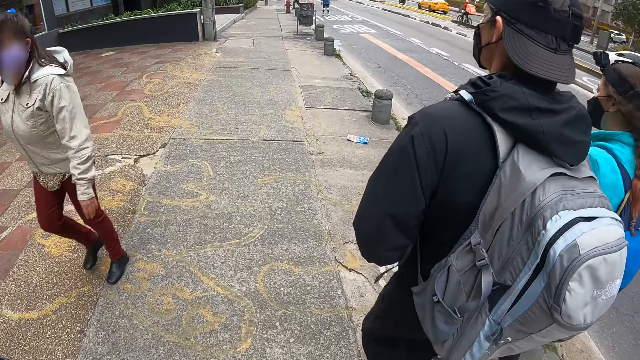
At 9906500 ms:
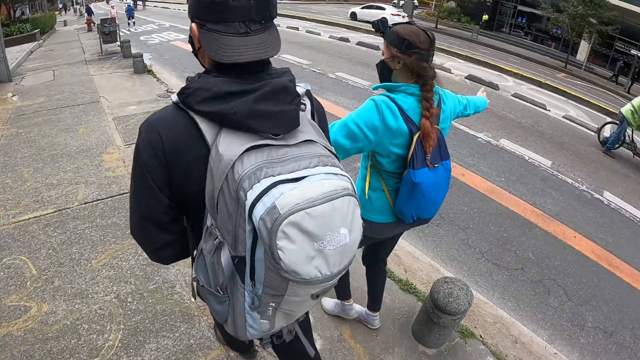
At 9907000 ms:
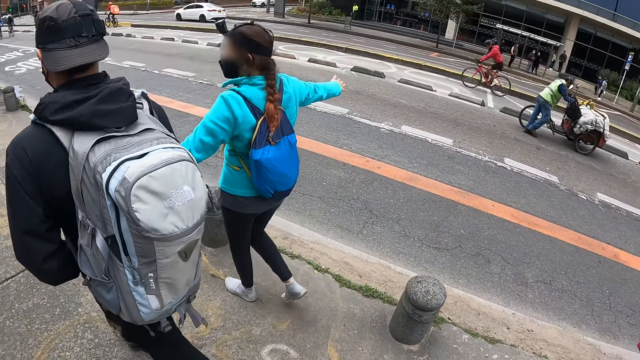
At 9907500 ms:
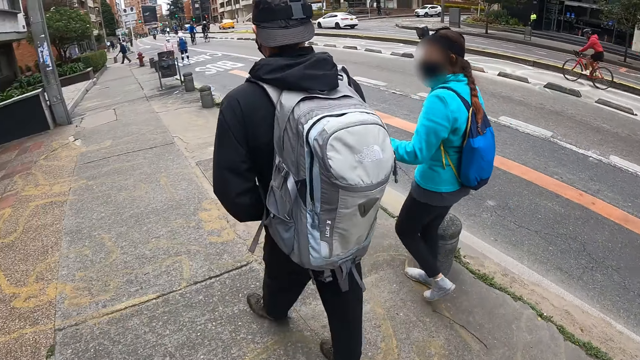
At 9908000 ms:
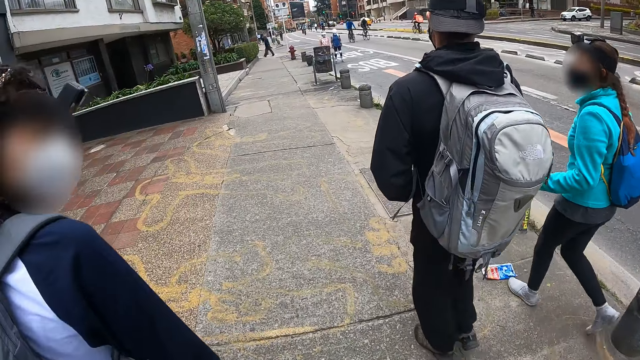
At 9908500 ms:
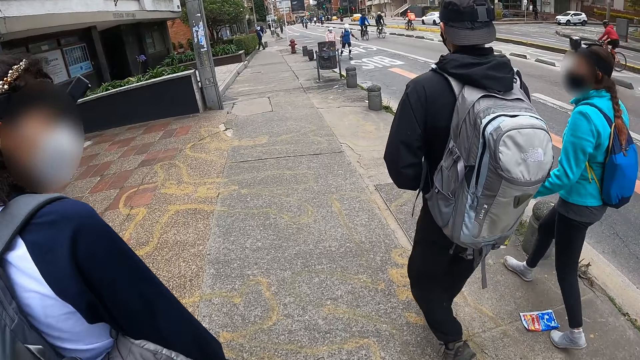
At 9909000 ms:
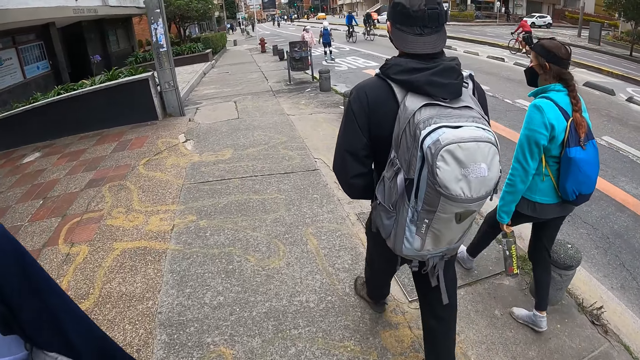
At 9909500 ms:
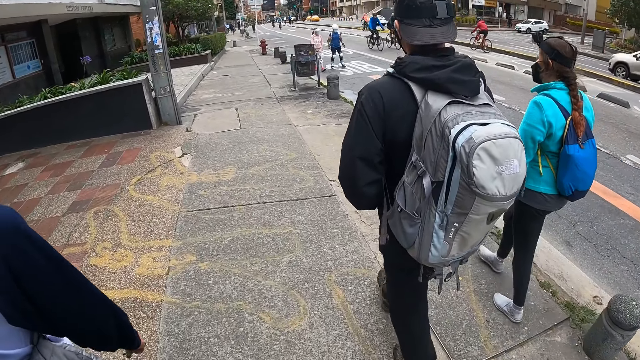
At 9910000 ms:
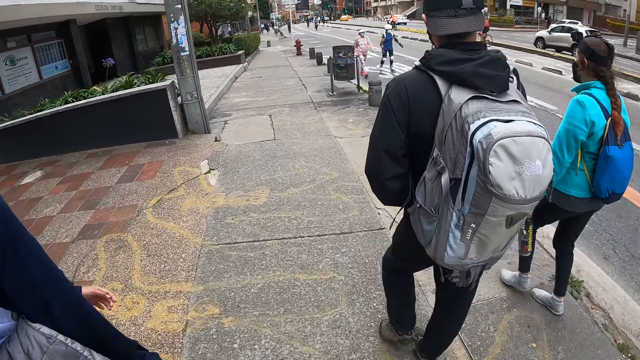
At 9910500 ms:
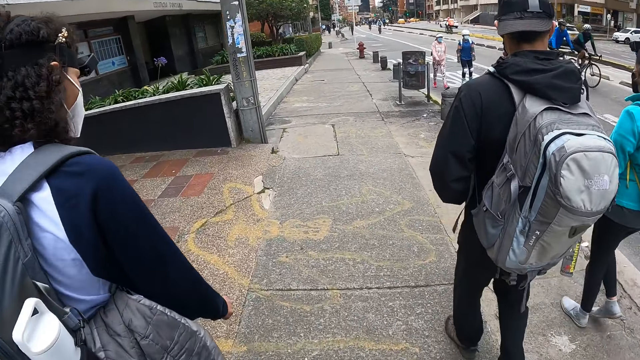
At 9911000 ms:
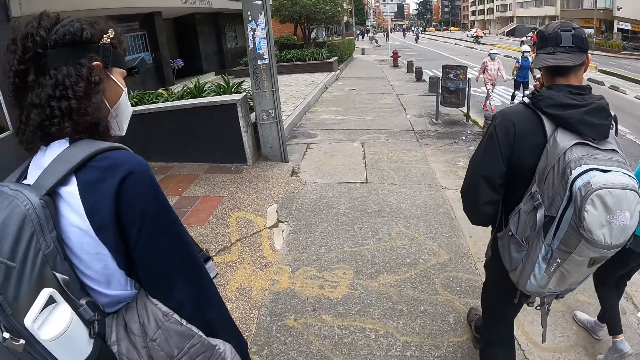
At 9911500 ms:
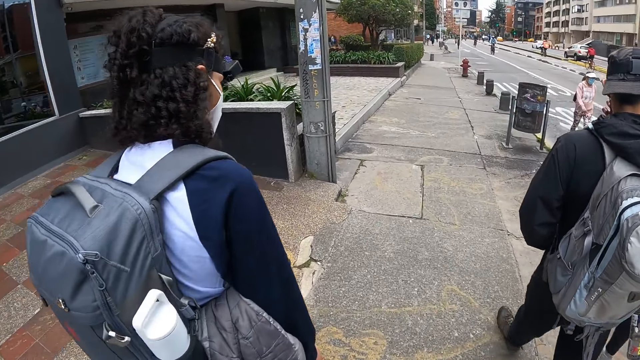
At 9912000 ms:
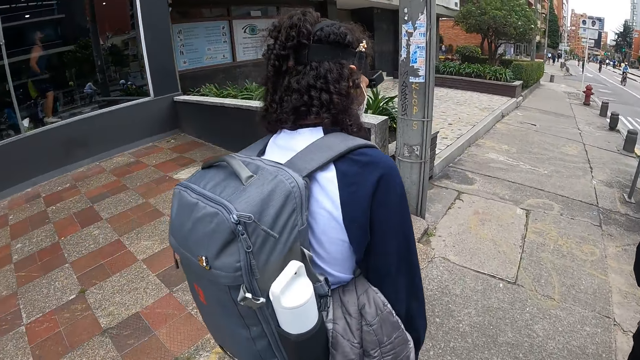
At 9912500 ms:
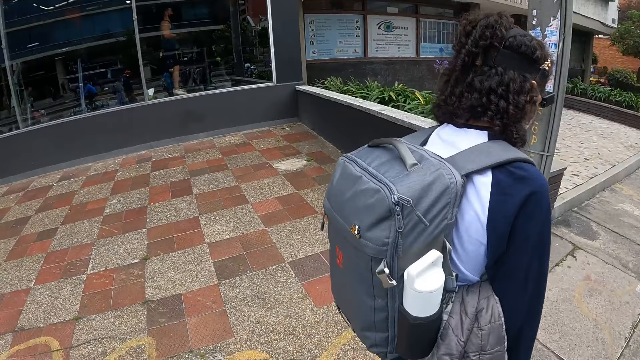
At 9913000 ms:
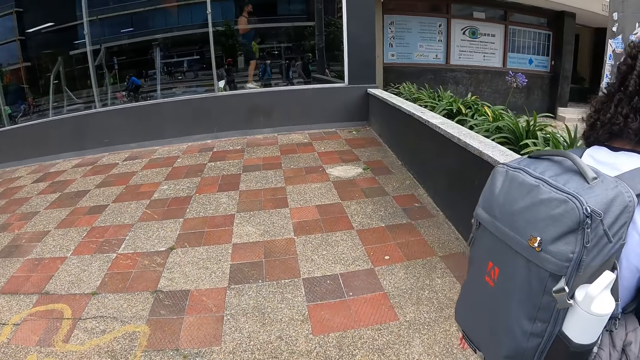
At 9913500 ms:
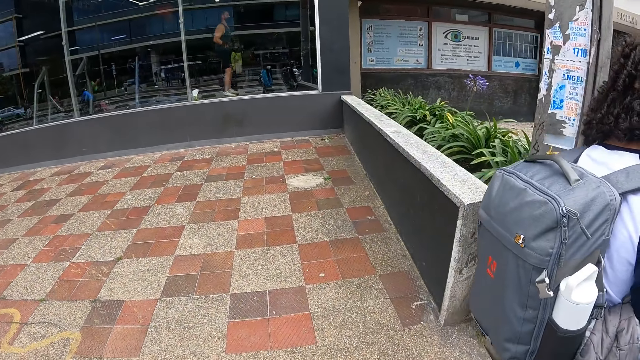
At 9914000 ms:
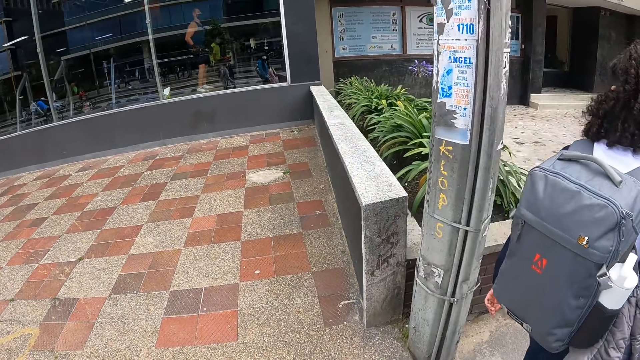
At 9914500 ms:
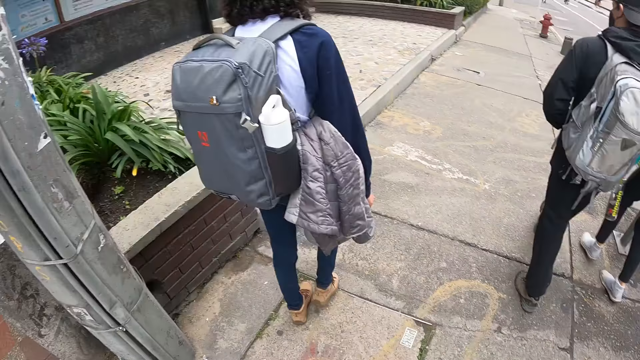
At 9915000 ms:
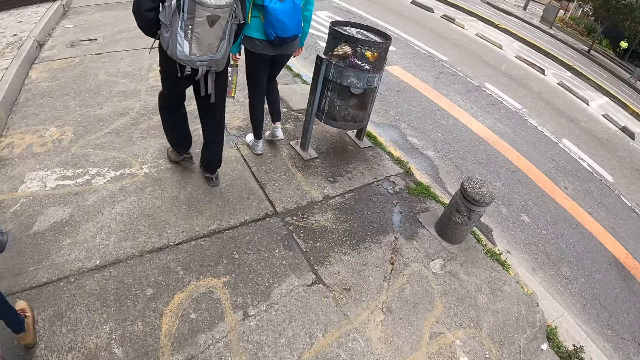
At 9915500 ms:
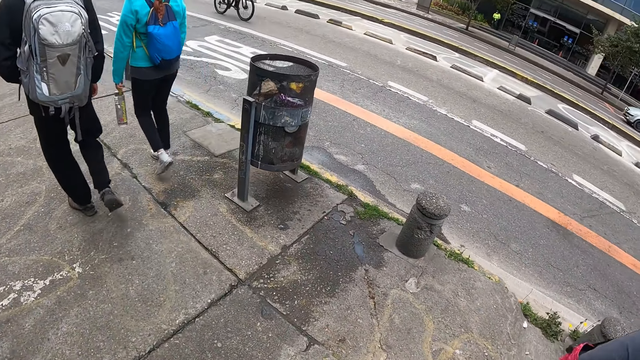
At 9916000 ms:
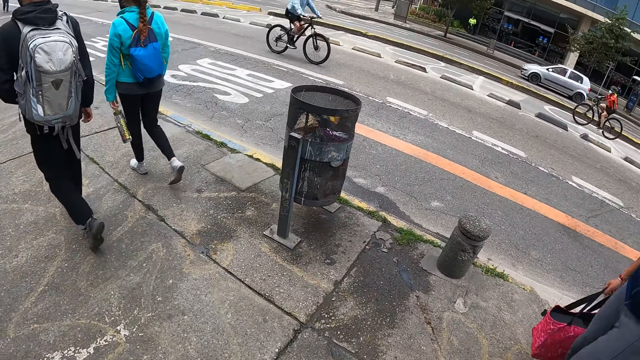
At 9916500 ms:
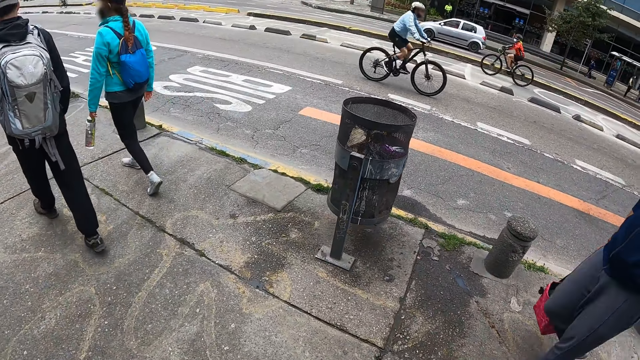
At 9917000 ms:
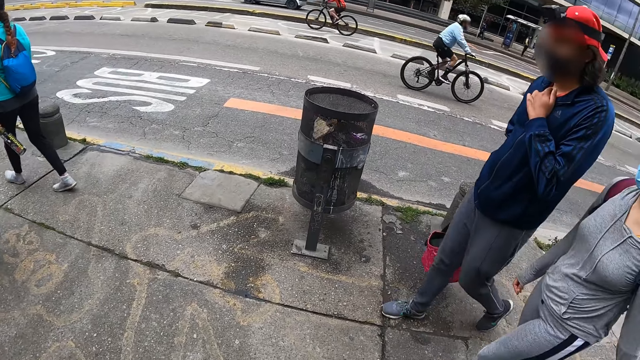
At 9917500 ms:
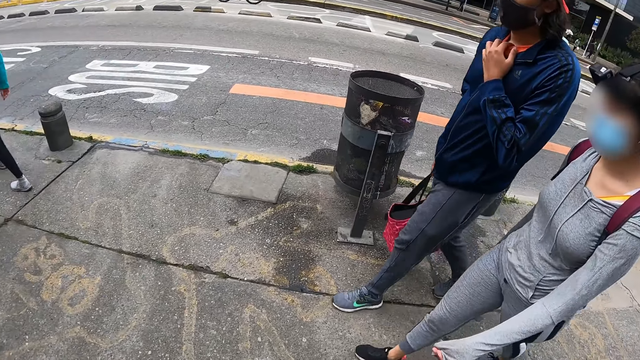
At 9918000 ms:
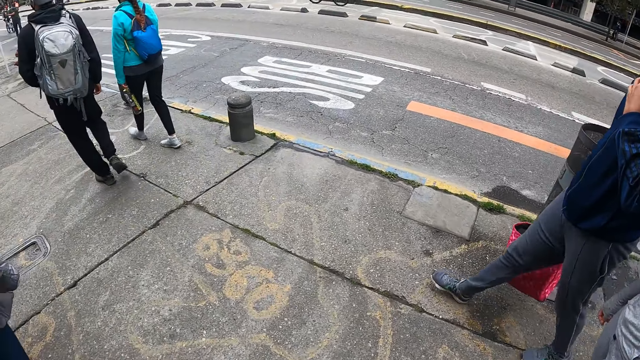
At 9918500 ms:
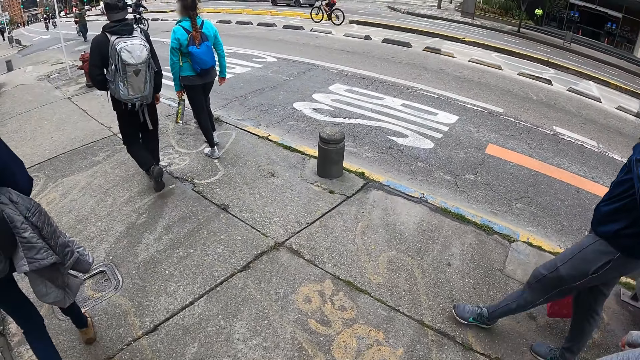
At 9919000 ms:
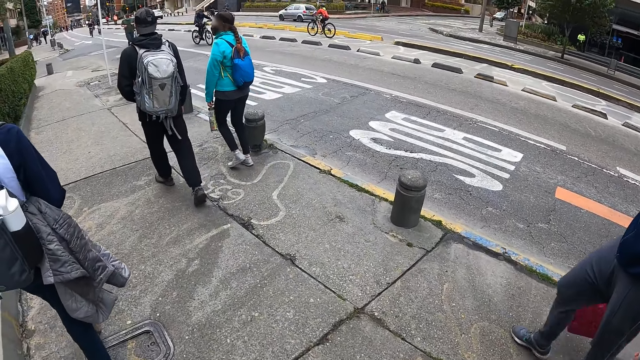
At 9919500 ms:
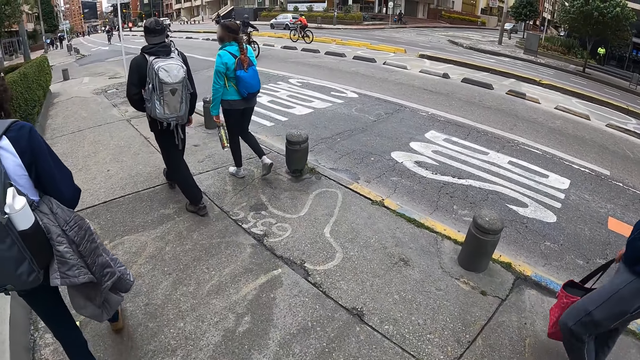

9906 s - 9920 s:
The woman holds the water bottle in her left hand. A man holds a shopper bag in his right hand.

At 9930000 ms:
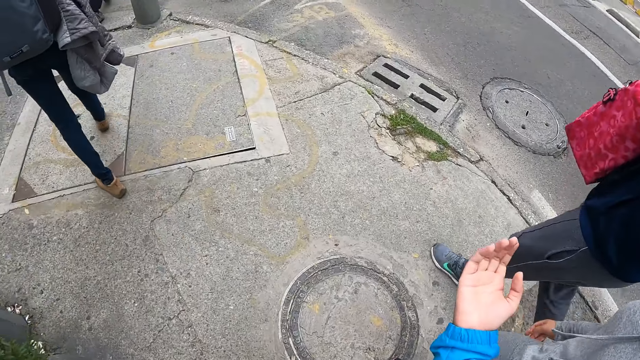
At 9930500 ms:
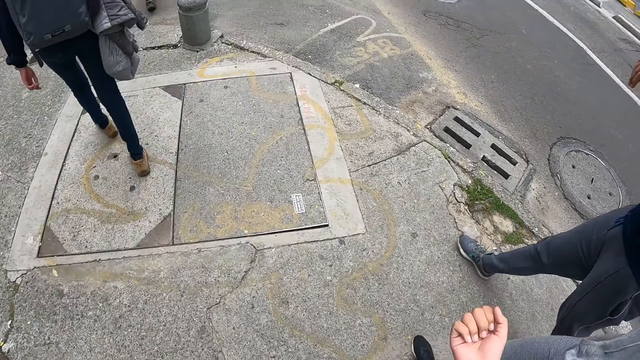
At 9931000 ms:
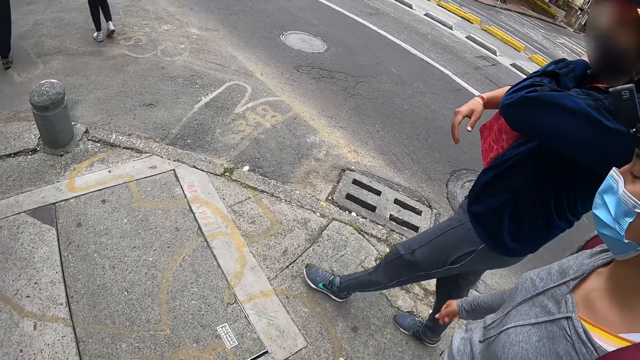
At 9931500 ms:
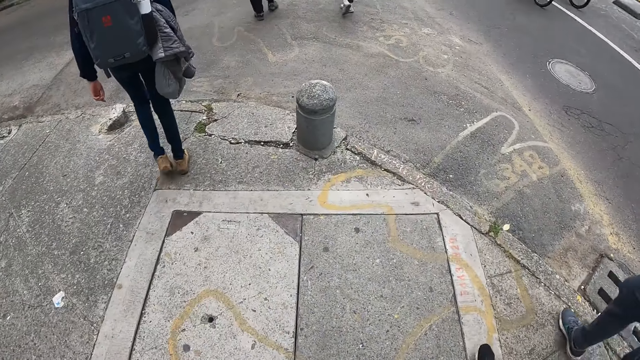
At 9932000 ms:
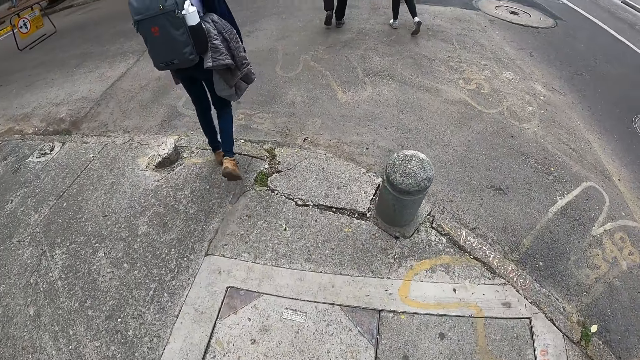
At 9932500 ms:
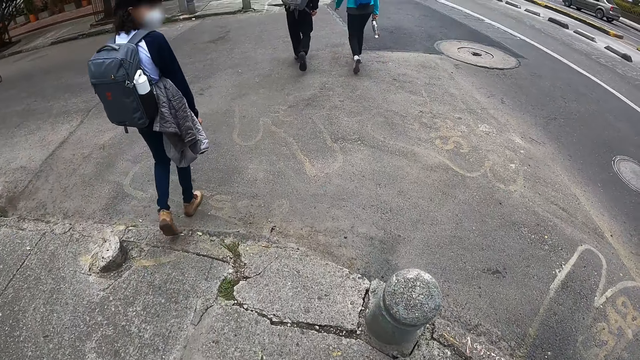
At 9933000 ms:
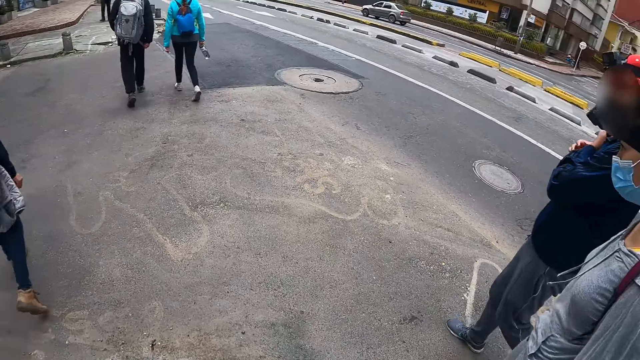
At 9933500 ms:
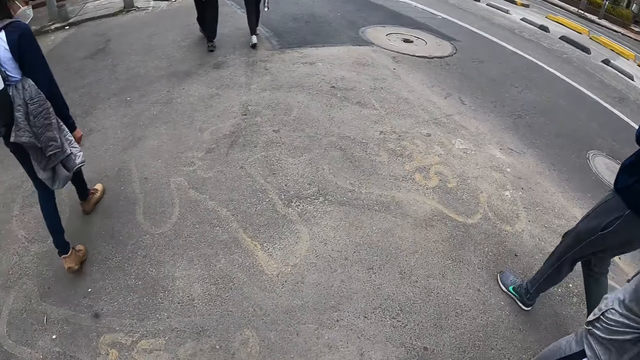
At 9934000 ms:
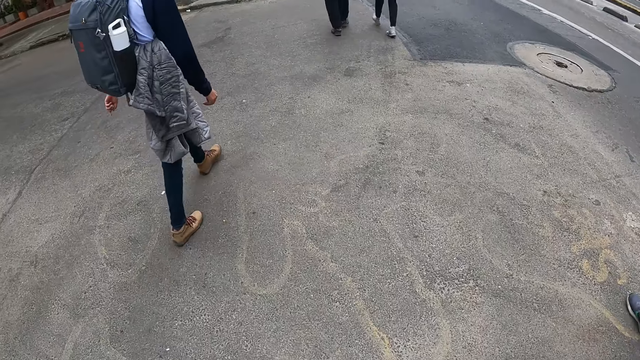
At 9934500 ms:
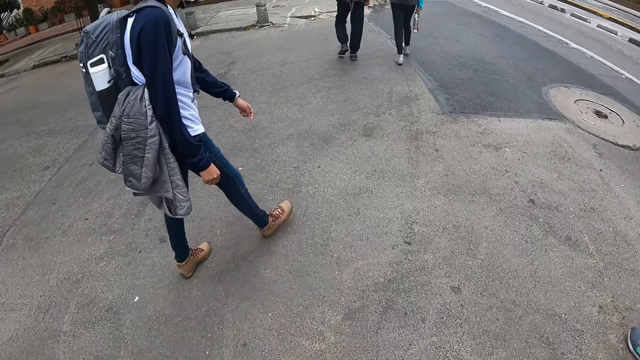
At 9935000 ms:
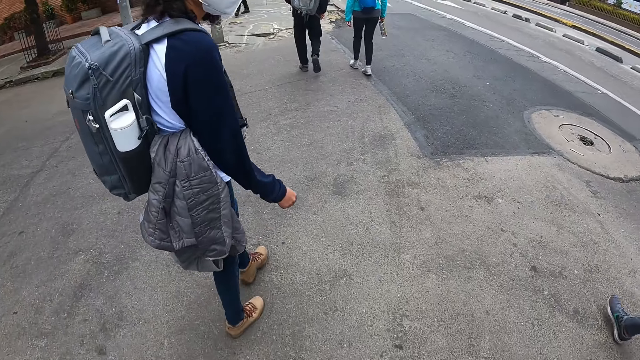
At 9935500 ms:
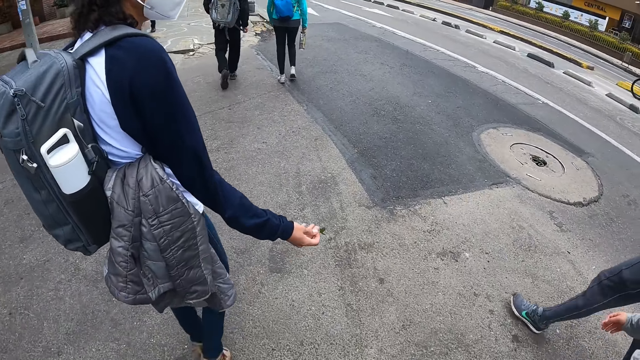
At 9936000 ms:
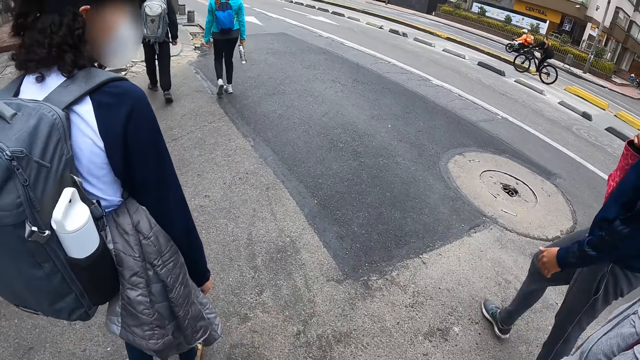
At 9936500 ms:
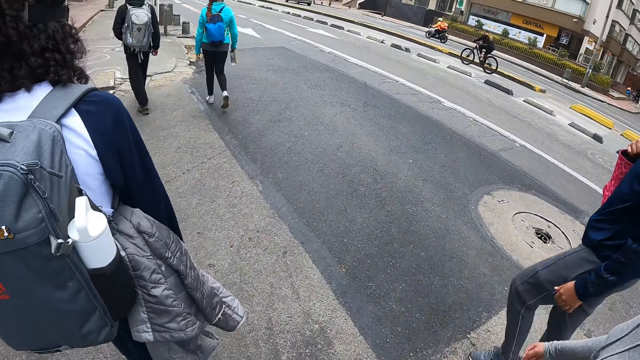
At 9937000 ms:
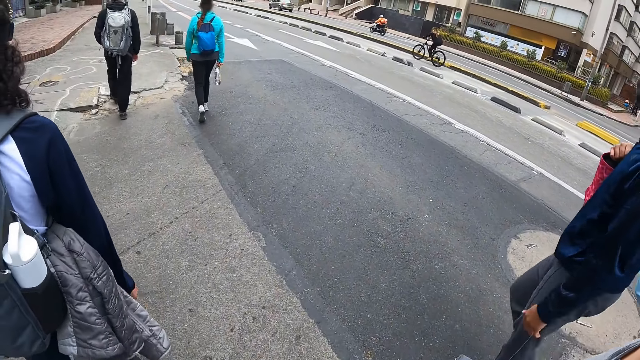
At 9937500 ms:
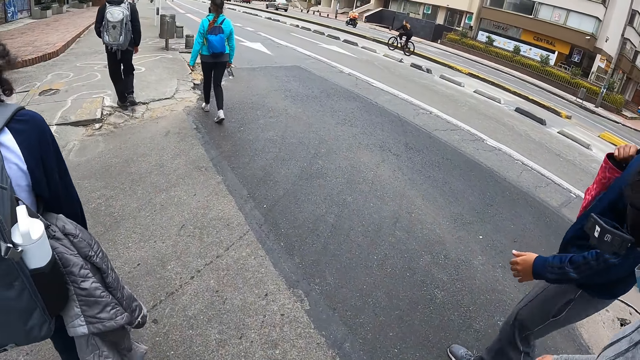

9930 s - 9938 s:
The camera wearer walks with other people.
